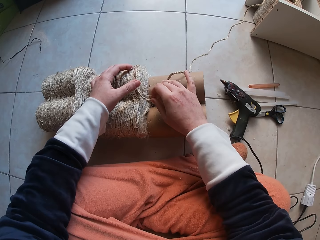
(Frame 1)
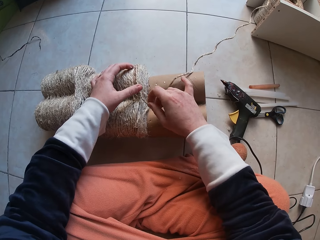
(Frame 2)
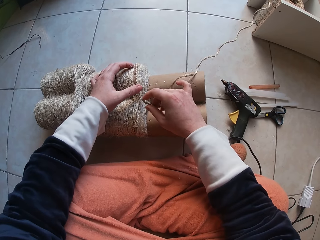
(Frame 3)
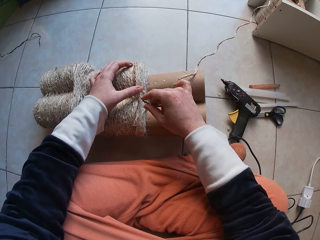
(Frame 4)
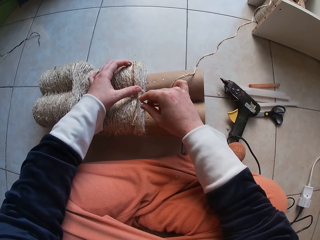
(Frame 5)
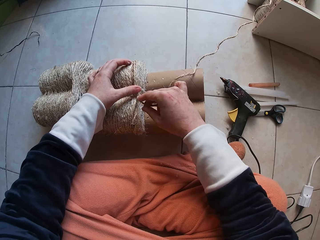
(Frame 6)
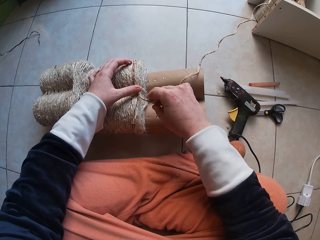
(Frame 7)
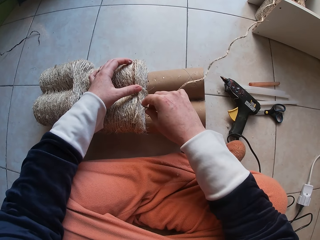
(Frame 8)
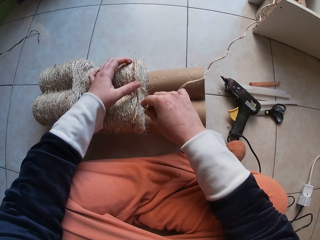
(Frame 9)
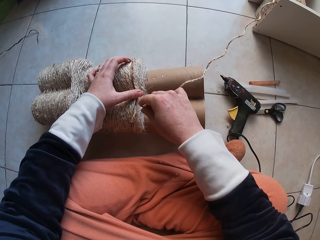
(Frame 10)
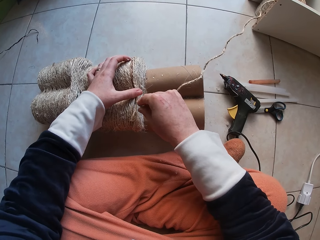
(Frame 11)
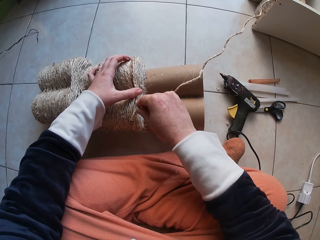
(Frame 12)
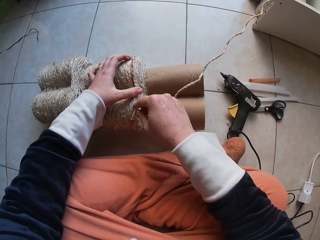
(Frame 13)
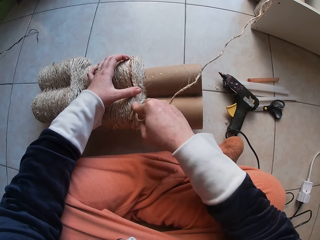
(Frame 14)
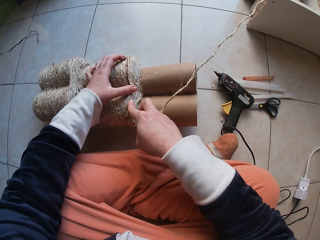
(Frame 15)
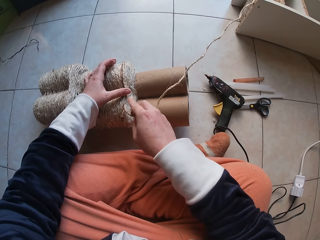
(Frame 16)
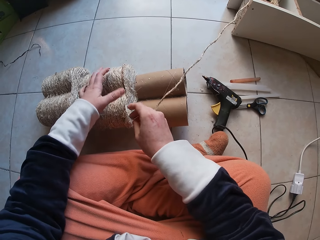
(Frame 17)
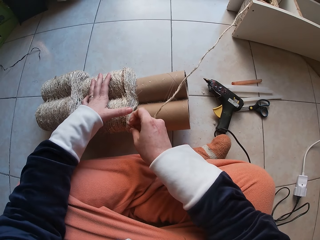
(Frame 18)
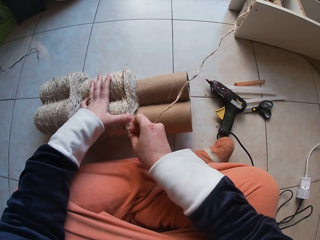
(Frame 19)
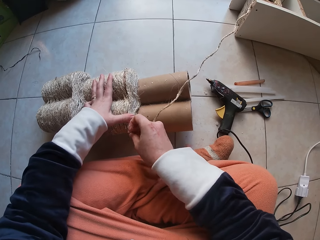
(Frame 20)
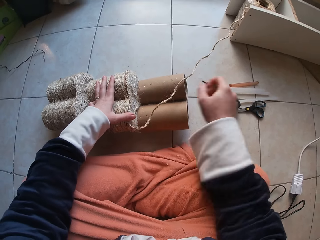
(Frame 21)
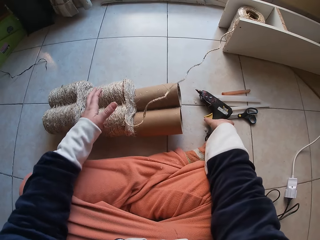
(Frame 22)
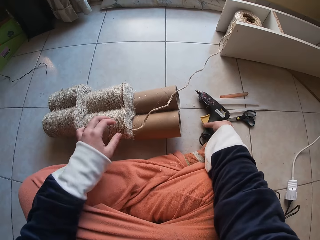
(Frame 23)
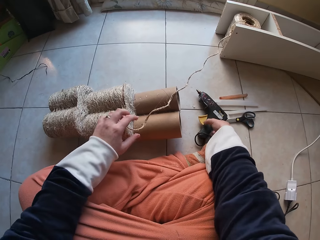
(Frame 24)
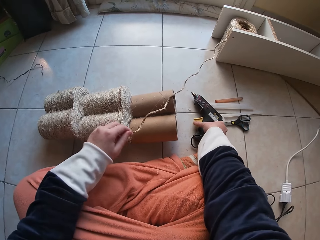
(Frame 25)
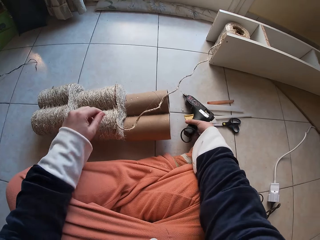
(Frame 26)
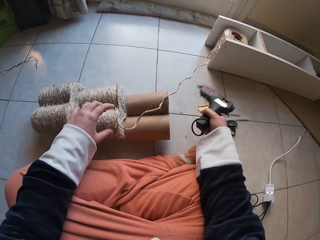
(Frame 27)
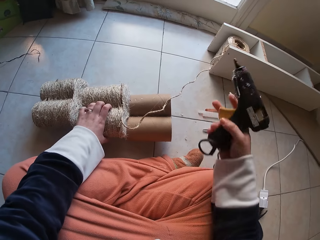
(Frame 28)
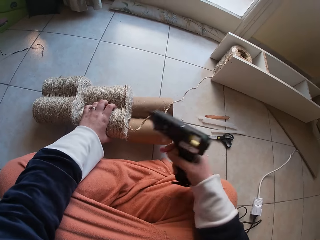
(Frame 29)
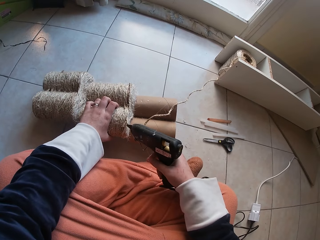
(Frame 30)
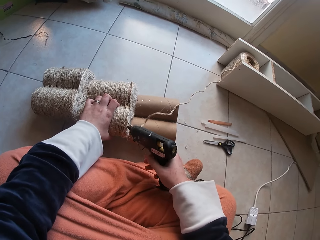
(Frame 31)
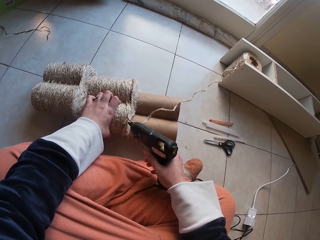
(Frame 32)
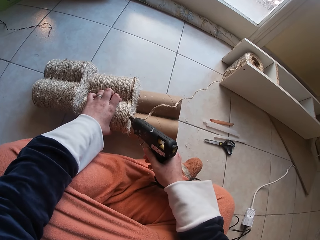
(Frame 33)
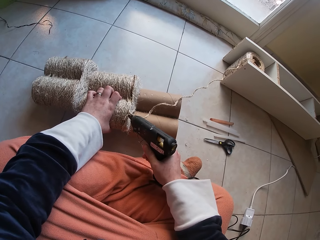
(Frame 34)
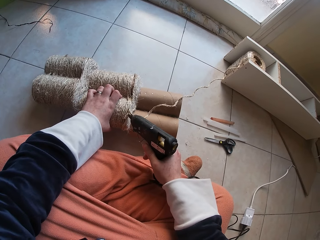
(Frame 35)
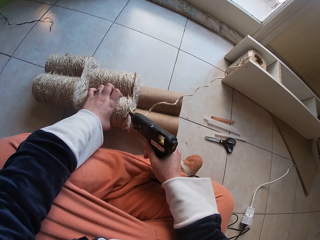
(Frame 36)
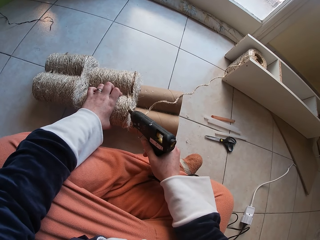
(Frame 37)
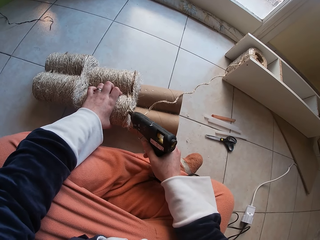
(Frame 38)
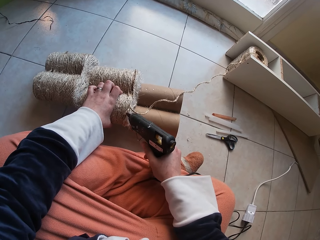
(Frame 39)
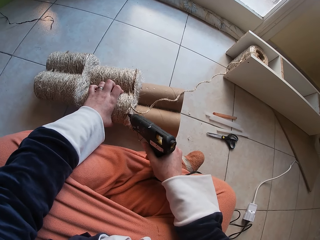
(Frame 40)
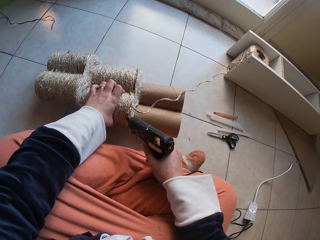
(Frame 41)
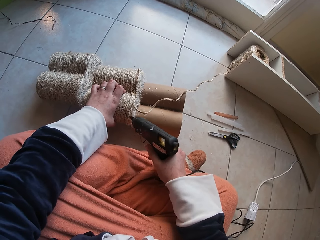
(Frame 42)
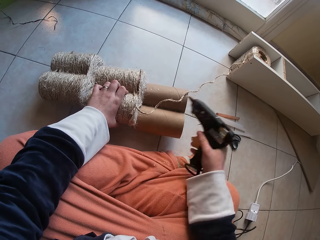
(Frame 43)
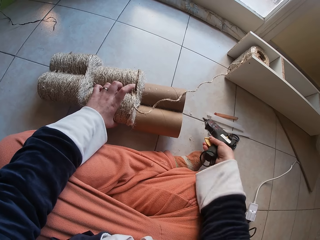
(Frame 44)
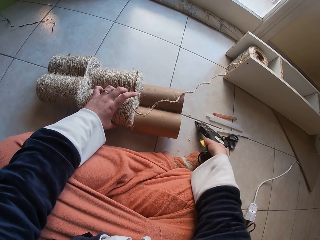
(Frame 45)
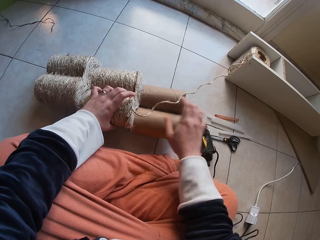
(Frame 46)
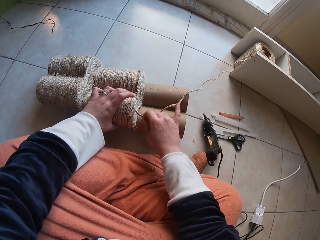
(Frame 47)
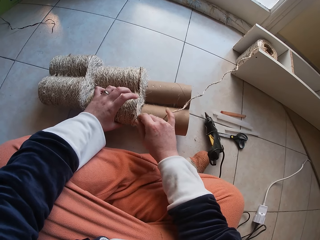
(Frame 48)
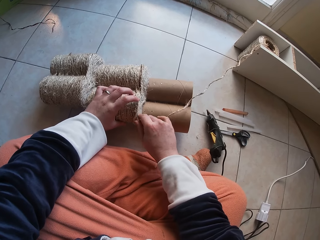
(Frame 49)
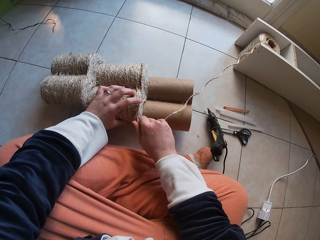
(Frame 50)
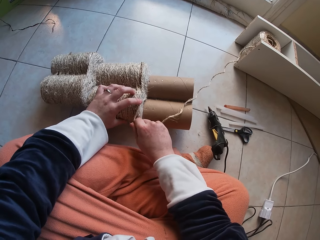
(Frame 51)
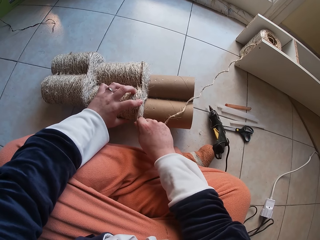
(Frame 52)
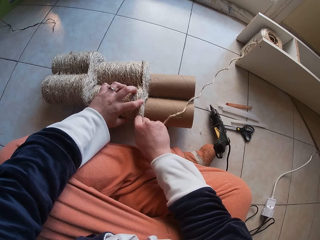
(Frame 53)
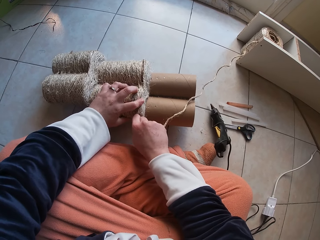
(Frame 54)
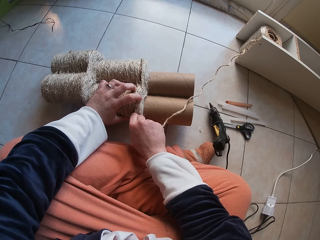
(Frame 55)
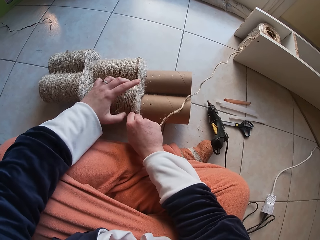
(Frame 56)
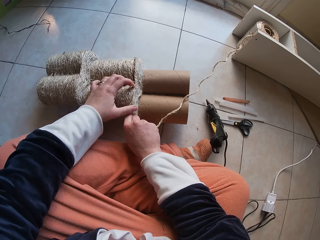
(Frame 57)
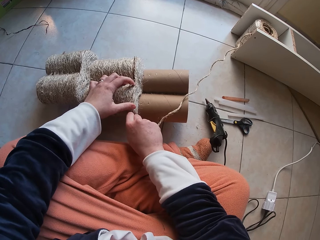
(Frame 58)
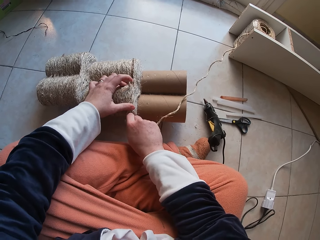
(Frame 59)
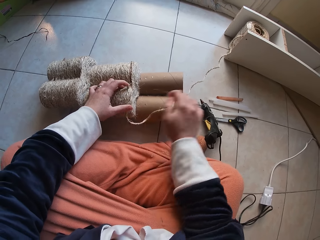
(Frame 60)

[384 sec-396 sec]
The camera wearer drops the glue gun in her right hand on the floor. She attaches string on the roller. She rolls the grass rope around each other on the cardboard tube on the floor with both hands. She picks up the glue gun from the floor with her right hand. She applies glue on the grass rope on the card tube with the glue gun in her right hand. She drops the glue gun in her right hand on the floor. She attaches the string on the roller. She rolls the grass rope around each other on the cardboard tube on the floor with both hands.

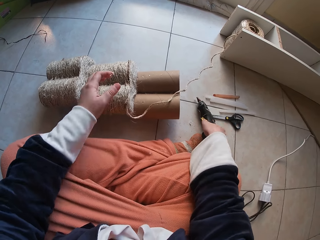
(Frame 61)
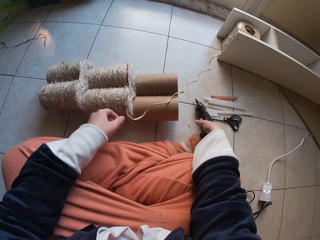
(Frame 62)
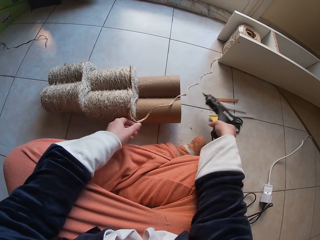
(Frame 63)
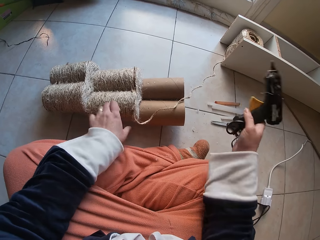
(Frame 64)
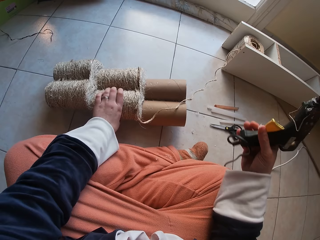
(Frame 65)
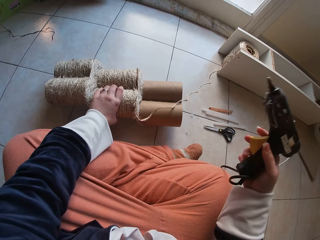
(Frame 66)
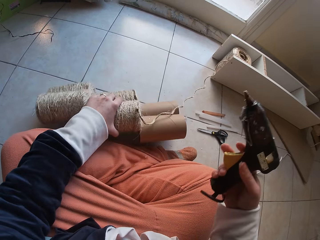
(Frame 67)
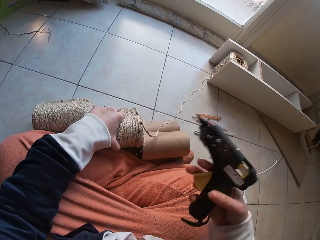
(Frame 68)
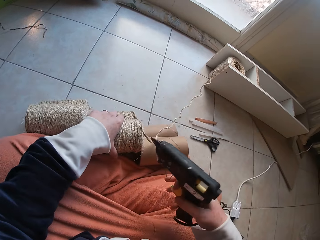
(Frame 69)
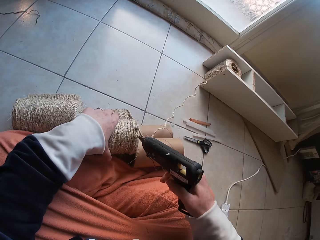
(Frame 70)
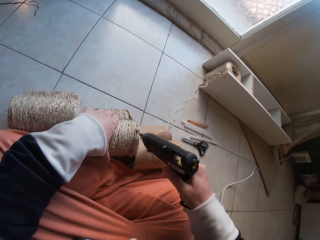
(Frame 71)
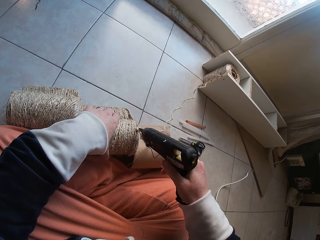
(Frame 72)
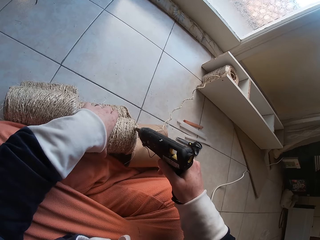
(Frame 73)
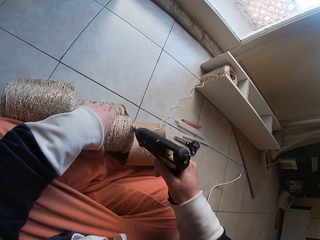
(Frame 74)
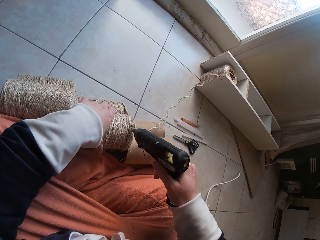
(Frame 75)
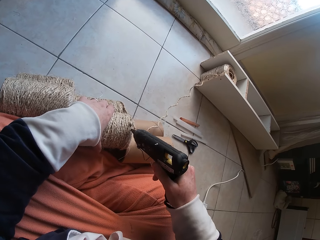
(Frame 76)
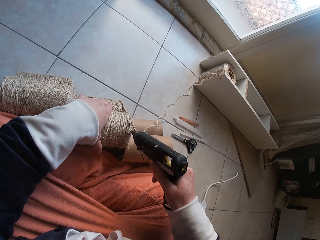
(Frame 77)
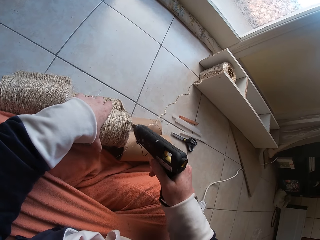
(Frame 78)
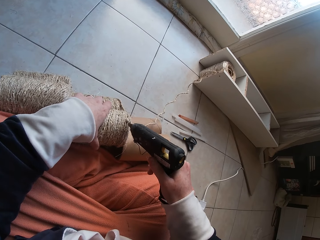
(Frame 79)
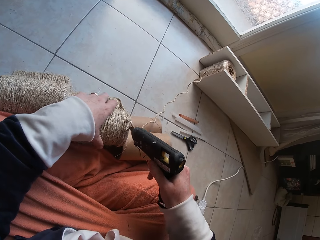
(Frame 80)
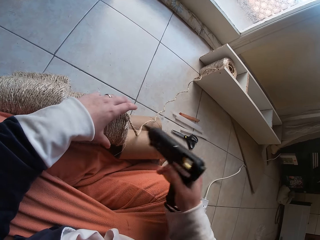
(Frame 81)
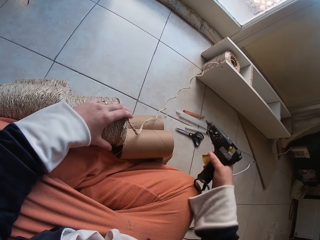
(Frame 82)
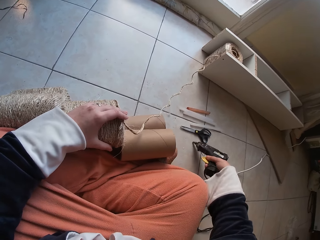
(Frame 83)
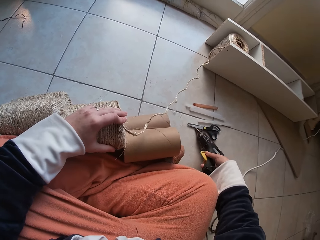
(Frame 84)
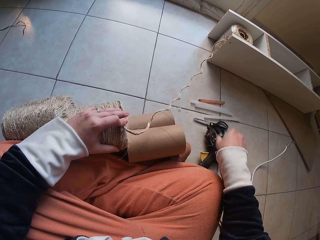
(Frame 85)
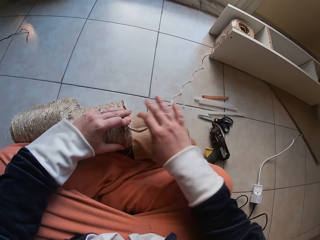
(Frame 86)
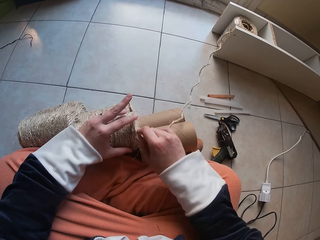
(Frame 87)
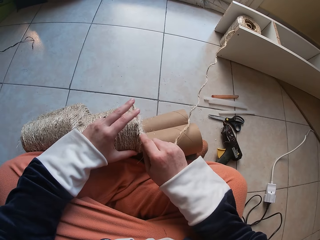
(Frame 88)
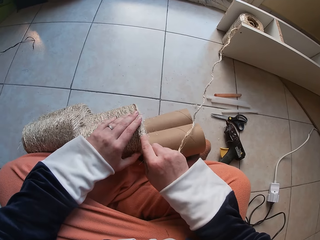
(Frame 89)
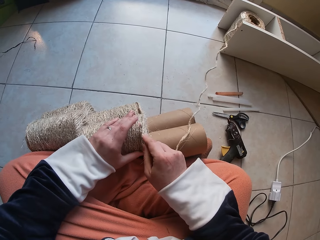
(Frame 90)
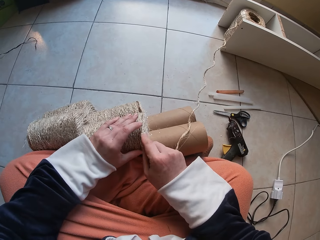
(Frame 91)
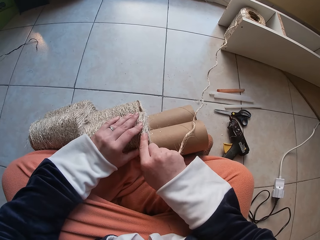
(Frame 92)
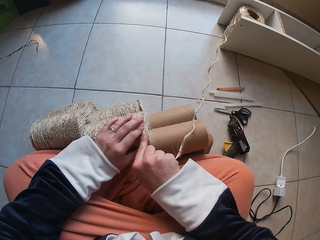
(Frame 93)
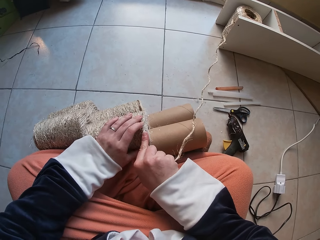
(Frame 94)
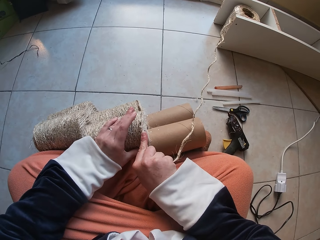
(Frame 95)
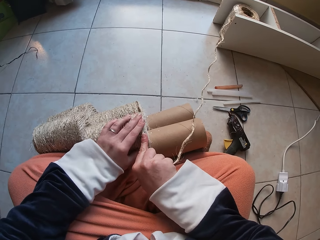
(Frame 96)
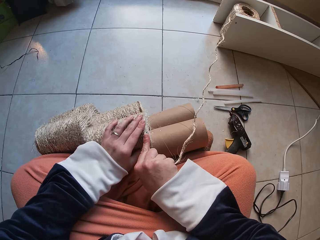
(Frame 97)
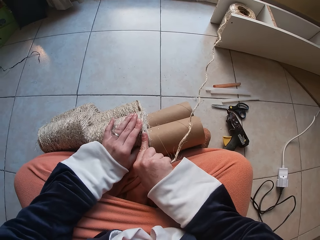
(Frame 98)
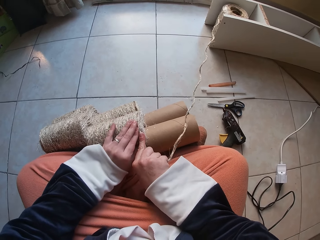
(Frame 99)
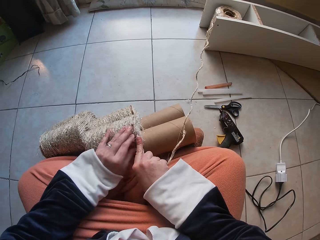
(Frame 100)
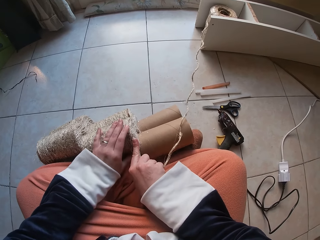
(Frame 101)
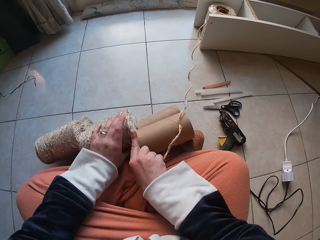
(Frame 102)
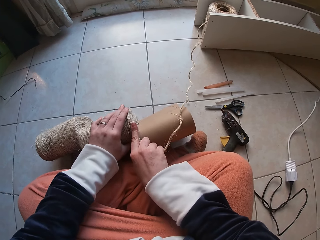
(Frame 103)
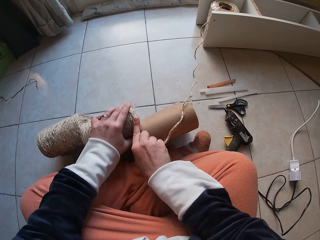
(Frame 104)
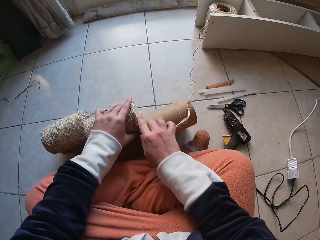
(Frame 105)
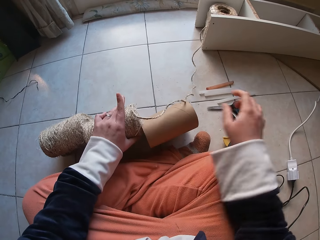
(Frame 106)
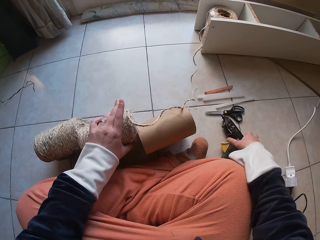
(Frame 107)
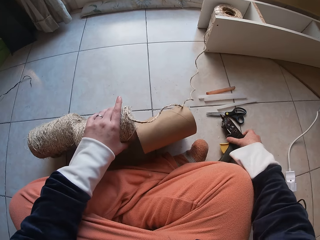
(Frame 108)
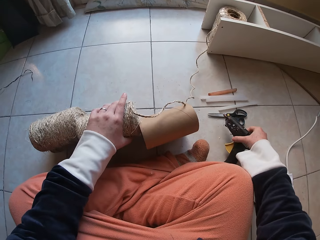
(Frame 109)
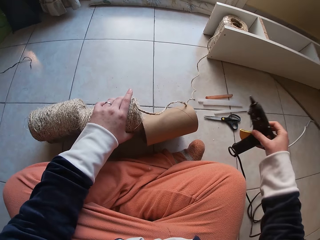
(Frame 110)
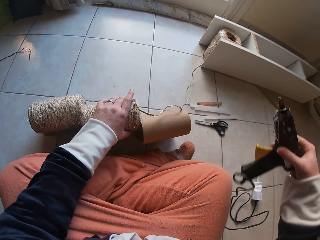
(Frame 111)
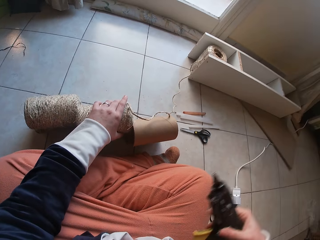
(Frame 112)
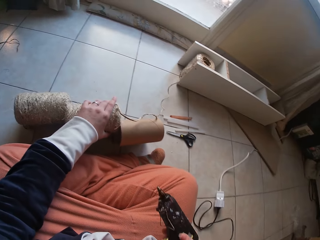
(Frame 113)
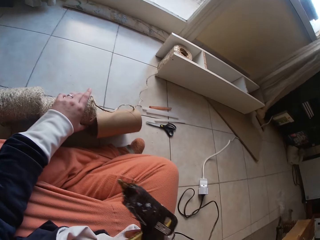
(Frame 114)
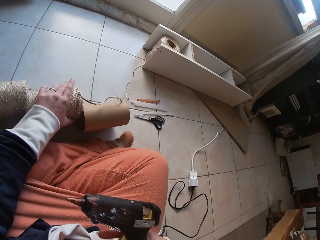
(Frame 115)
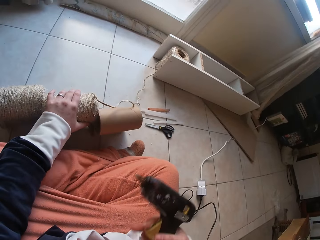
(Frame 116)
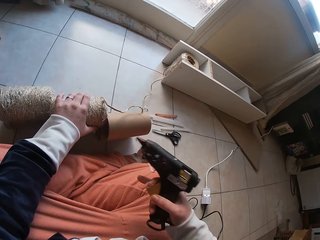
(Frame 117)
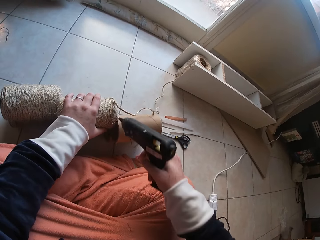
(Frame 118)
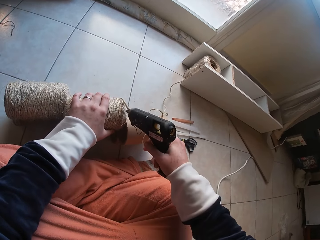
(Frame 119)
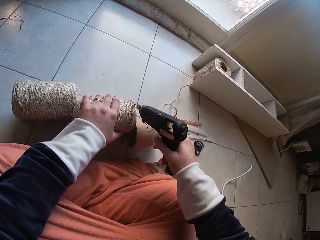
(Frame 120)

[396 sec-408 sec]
The camera wearer picks up the glue gun from the floor with her right hand. She drags the carton tube closer to her leg with her left hand. She applies glue on the grass rope on the card tube with the glue gun in her right hand. She drops the glue gun in her right hand on the floor. She attaches string on the roller. She rolls the grass rope around each other on the cardboard tube on the floor with both hands. She picks up the glue gun from the floor with her right hand.
